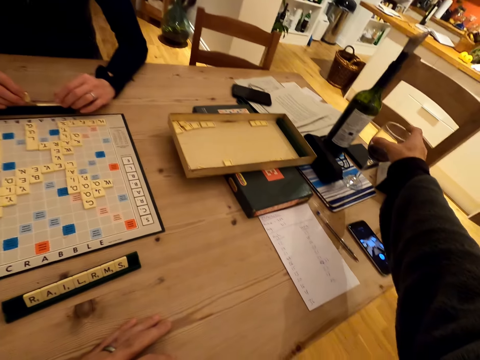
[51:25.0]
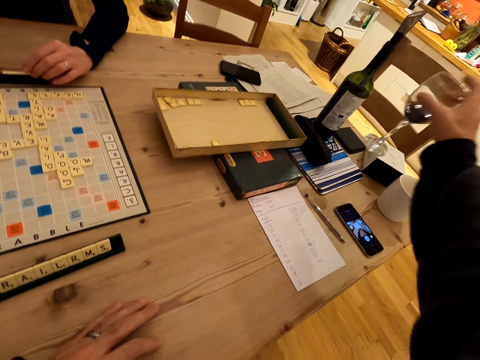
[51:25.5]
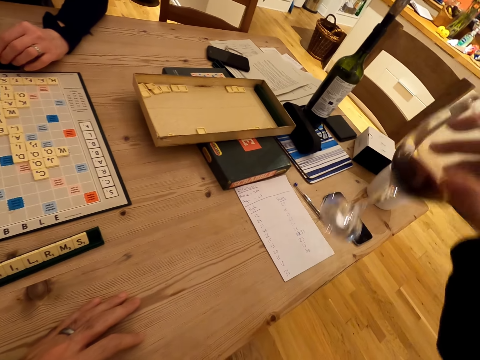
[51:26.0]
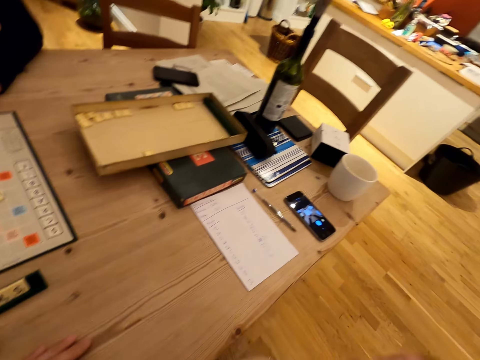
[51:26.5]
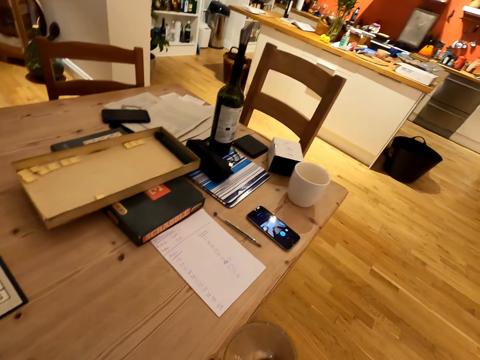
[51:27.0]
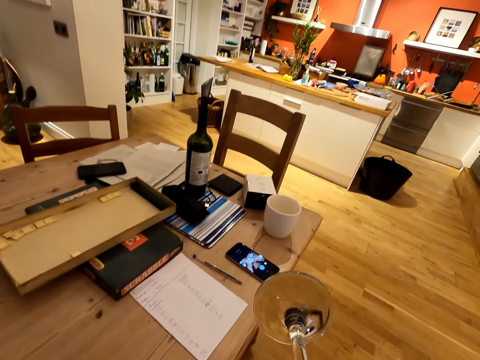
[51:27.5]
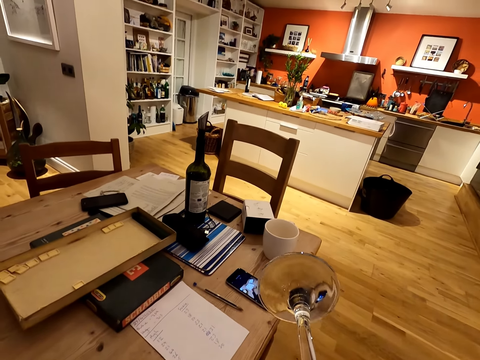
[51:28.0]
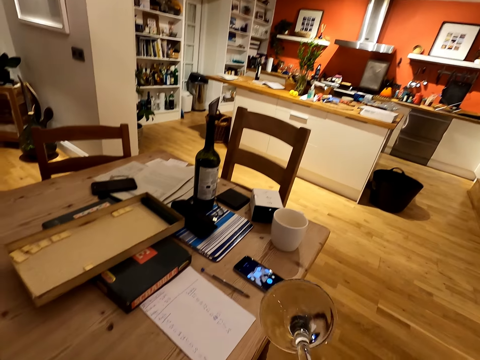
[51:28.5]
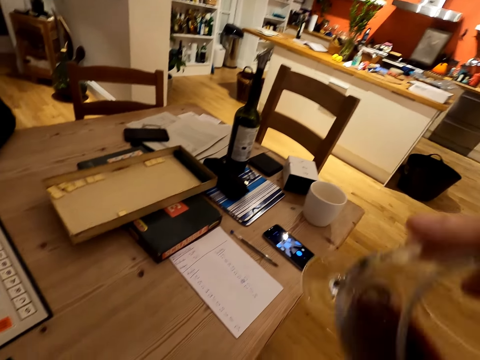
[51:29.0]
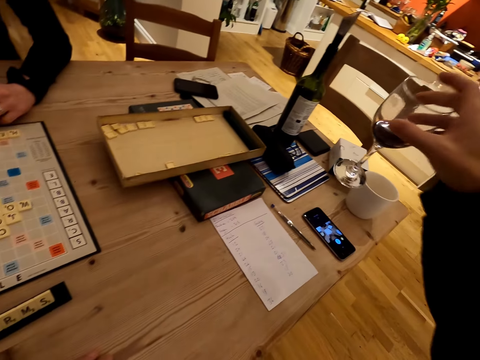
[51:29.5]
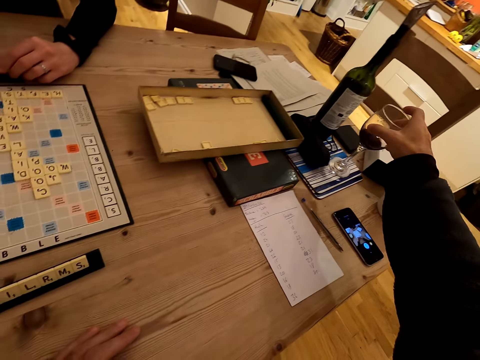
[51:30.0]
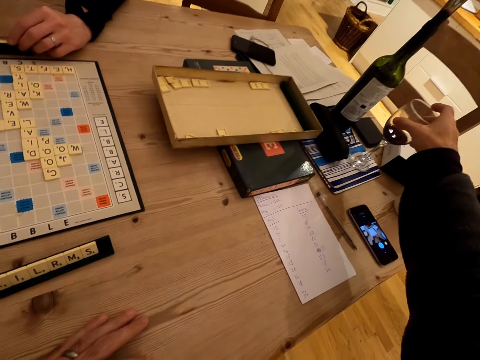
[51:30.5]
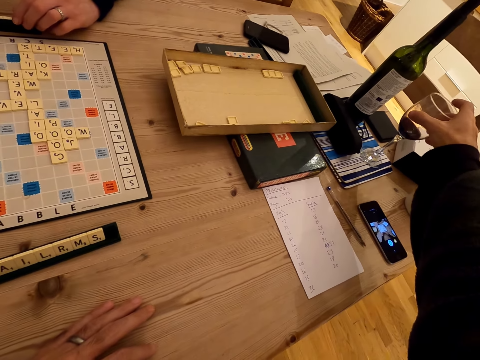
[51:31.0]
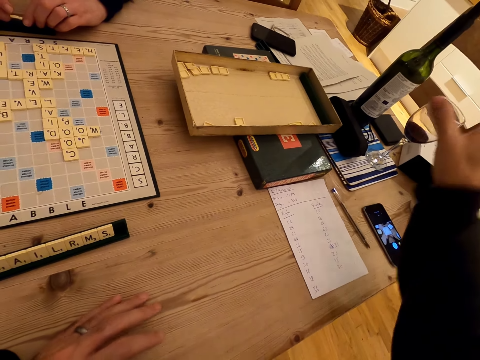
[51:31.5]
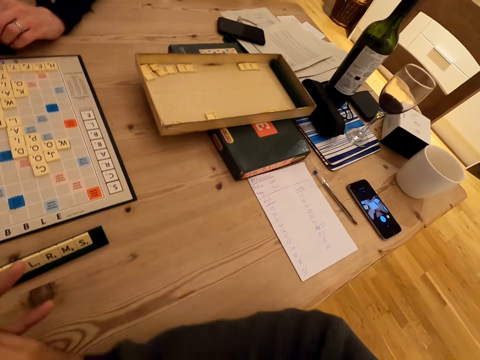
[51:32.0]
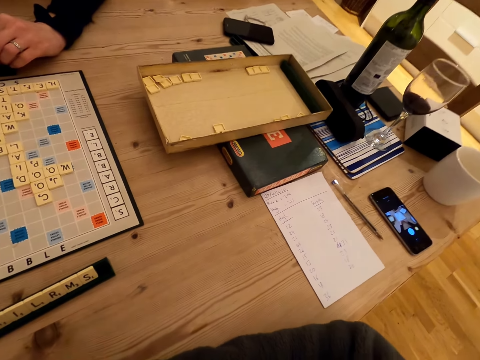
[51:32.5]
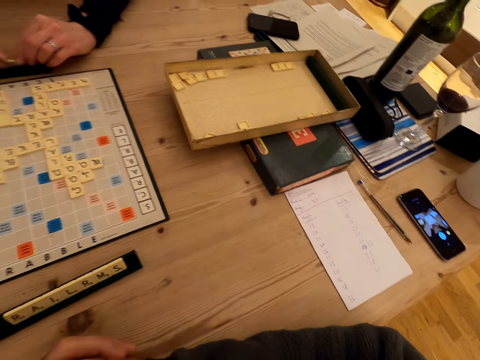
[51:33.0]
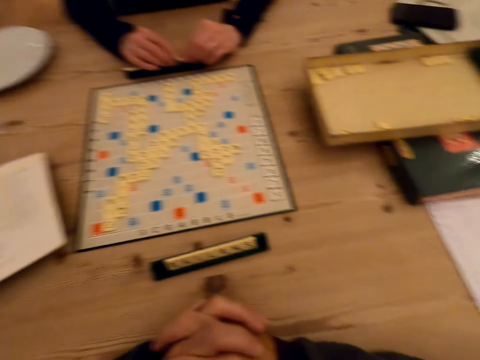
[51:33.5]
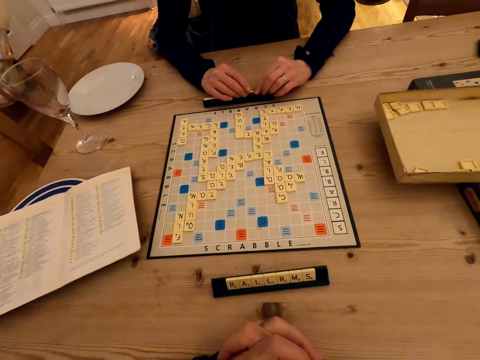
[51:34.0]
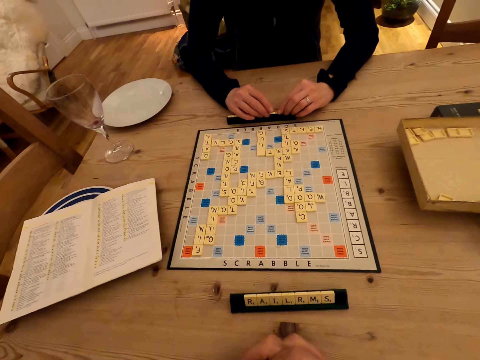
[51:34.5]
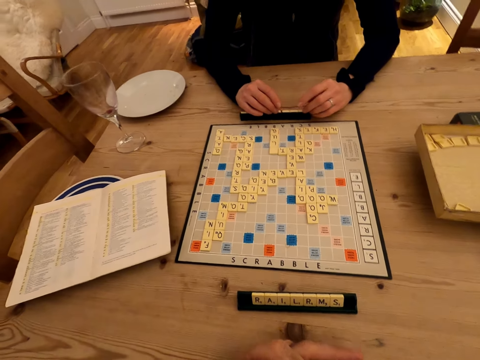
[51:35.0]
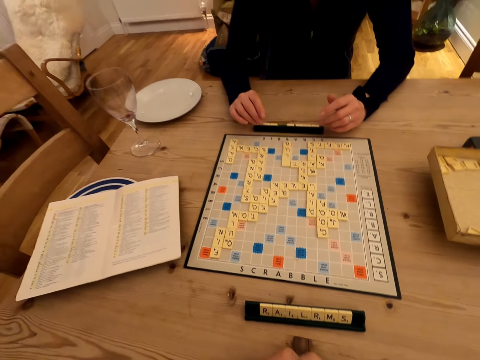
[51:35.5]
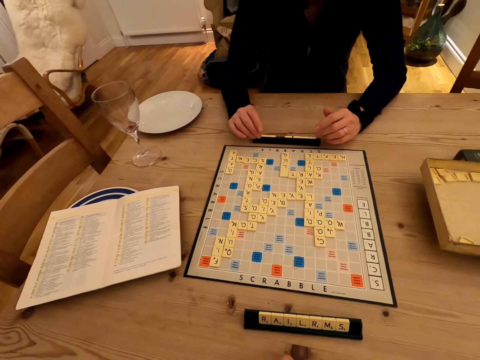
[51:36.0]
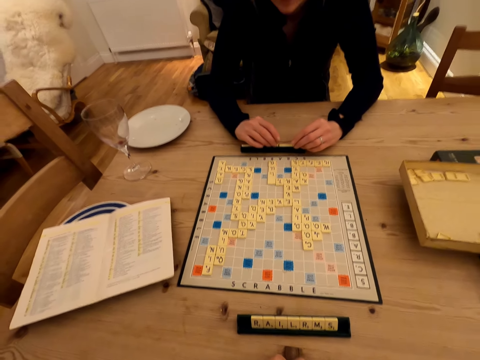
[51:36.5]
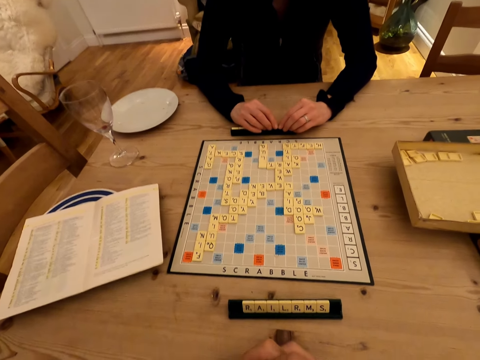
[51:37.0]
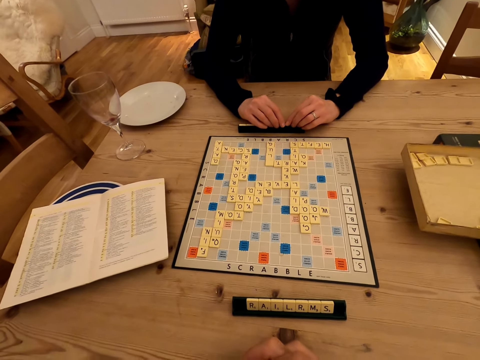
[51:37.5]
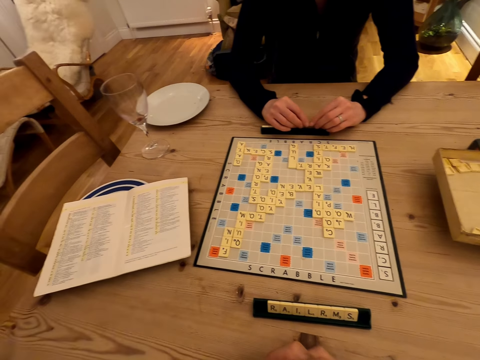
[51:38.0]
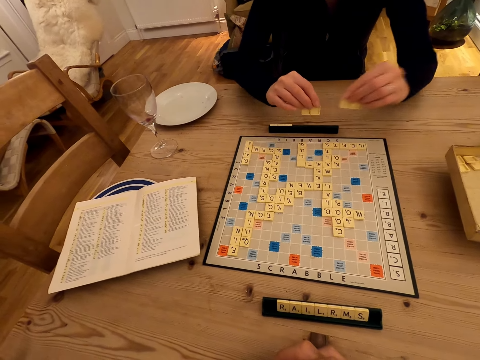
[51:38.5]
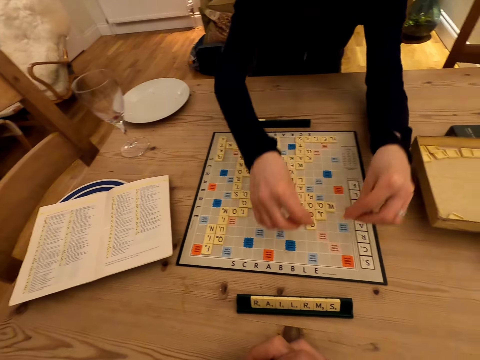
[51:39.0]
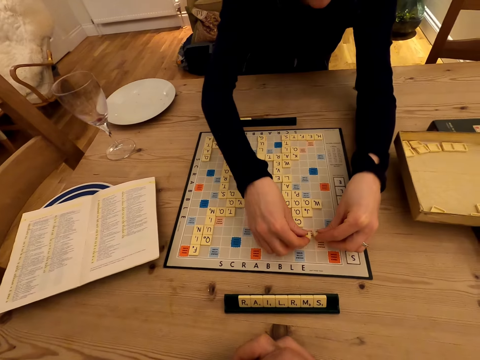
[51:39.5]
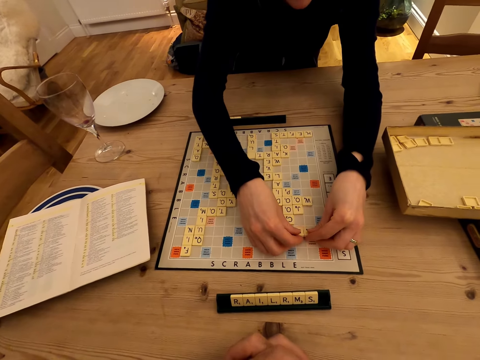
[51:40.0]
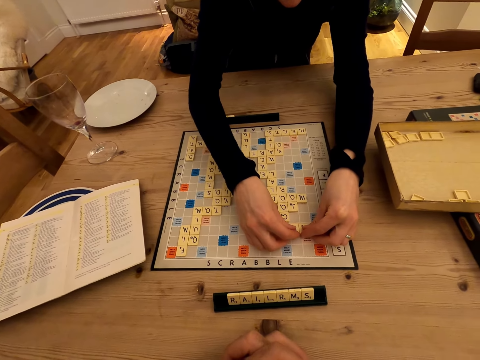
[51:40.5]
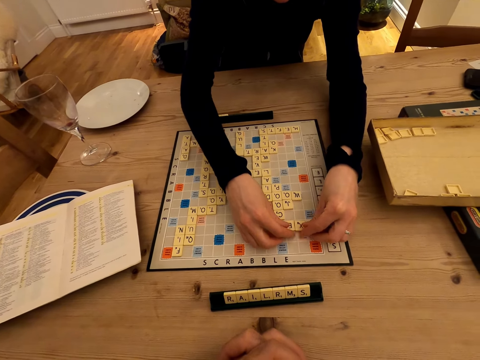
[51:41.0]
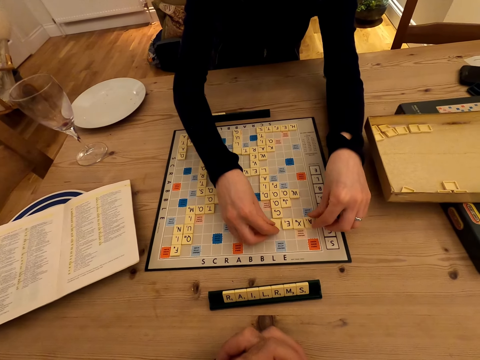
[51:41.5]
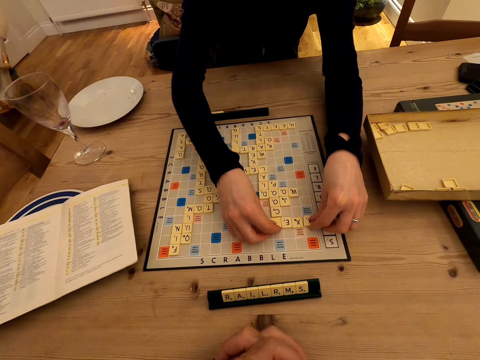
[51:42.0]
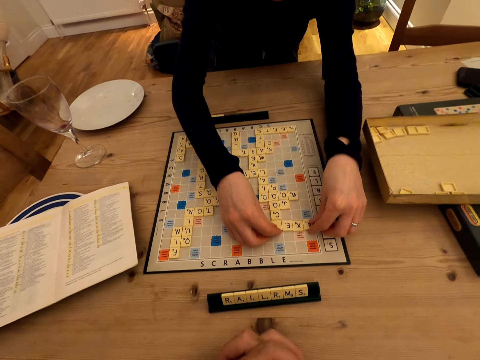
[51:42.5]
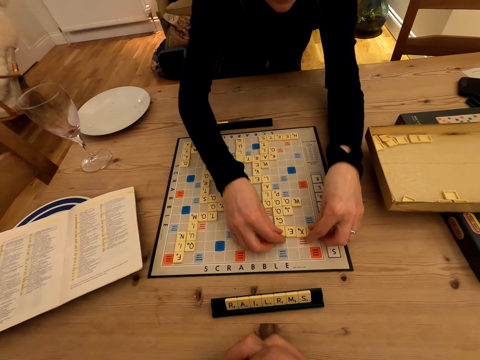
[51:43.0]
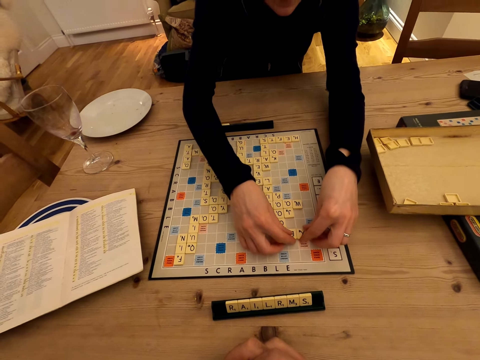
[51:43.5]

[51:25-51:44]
The camera wearer picks up a glass of wine from the table. A man drinks wine. The camera wearer drinks wine and puts away the glass of wine. The man folds hands. The camera wearer folds hands. They move the scrabble words. A woman puts letters on the board.

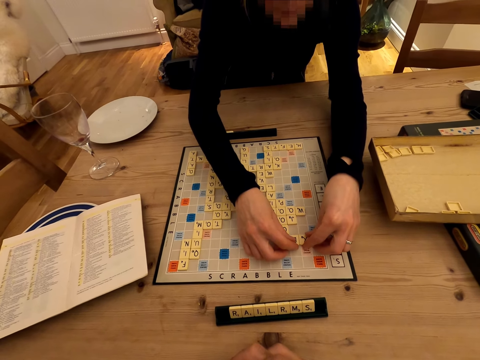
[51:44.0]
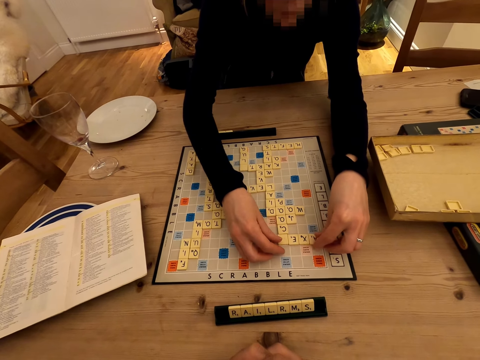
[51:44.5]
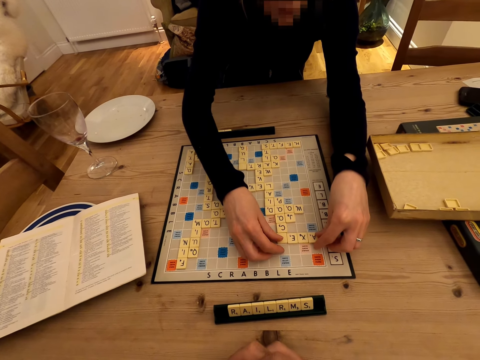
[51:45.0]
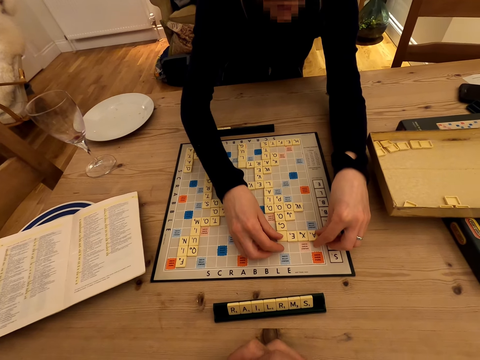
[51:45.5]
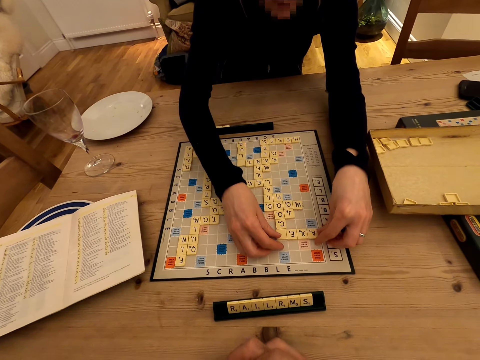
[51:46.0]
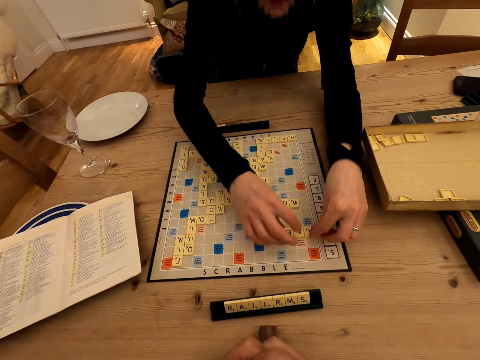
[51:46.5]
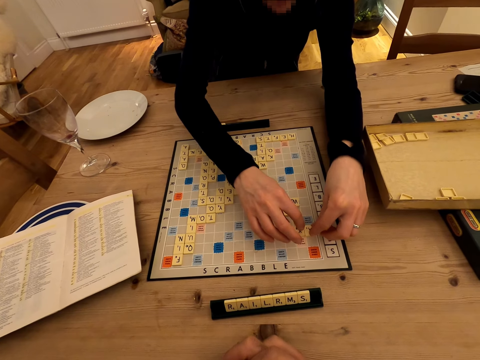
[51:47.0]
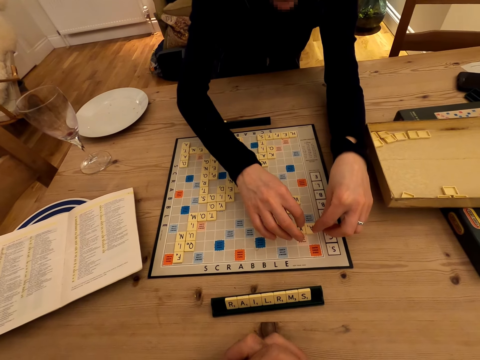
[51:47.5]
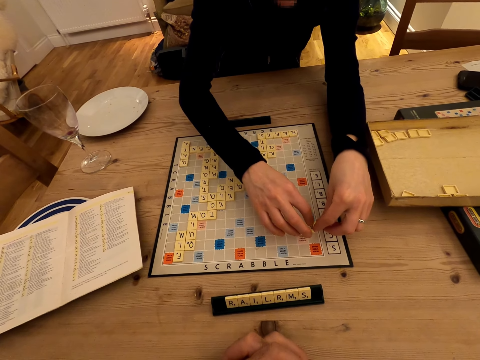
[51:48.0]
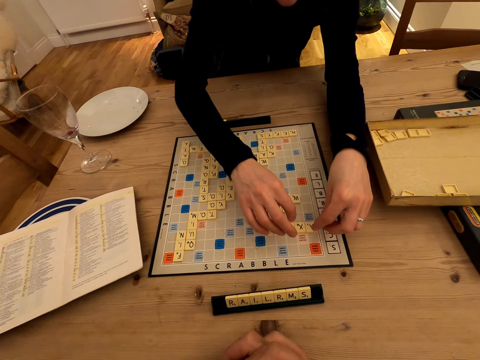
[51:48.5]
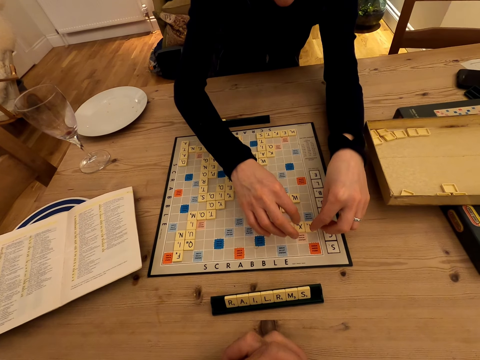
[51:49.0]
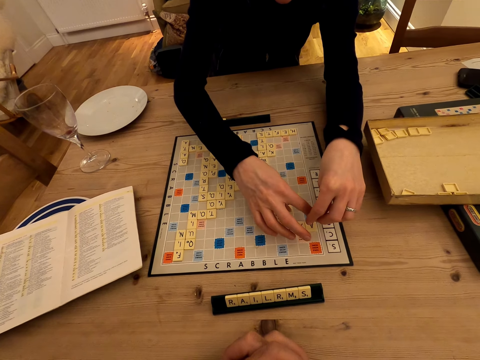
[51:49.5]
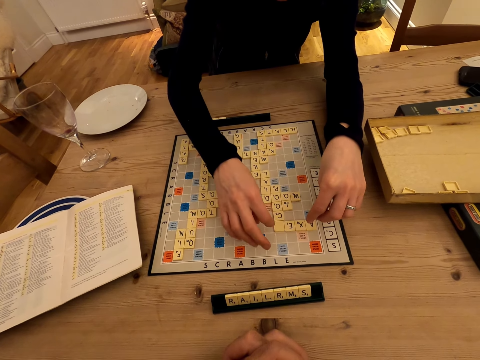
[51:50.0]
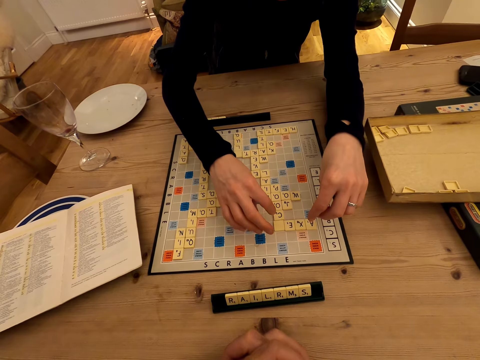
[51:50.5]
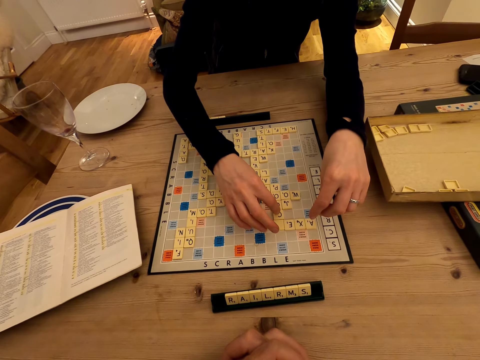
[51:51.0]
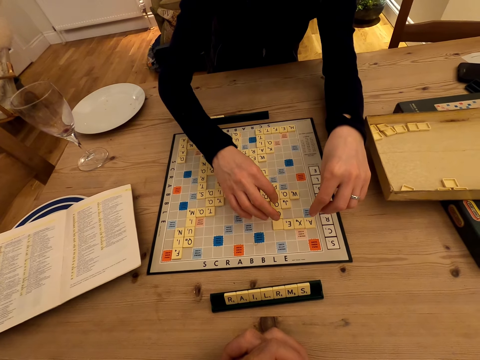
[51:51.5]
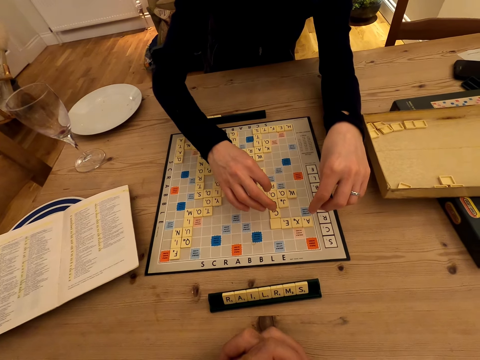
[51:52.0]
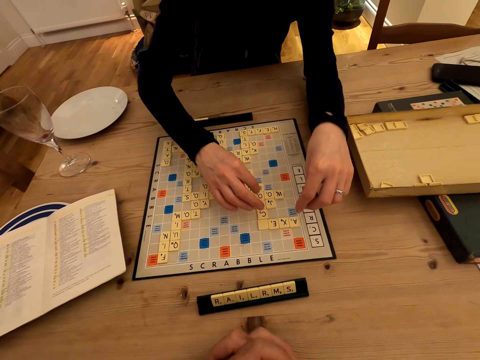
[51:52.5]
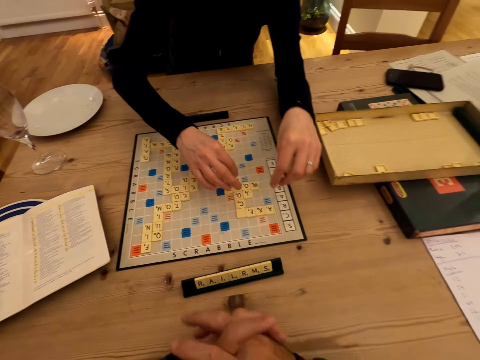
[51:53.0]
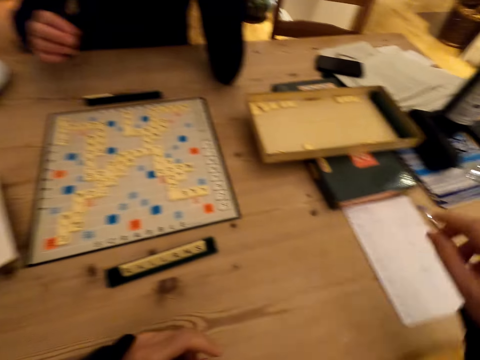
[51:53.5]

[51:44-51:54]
A woman counts the letters.
